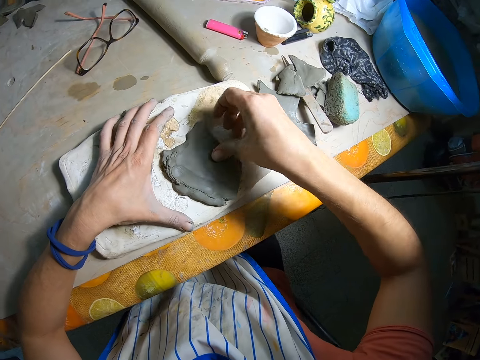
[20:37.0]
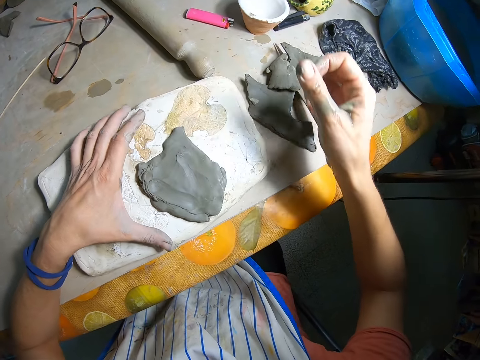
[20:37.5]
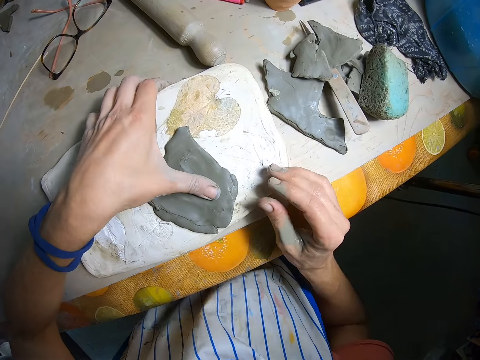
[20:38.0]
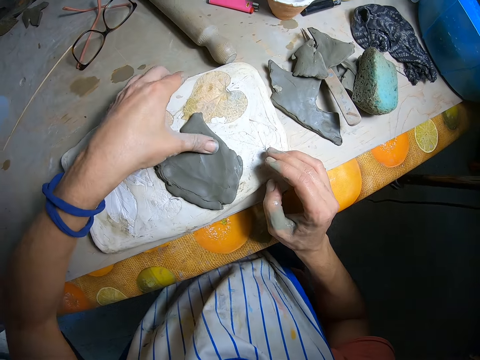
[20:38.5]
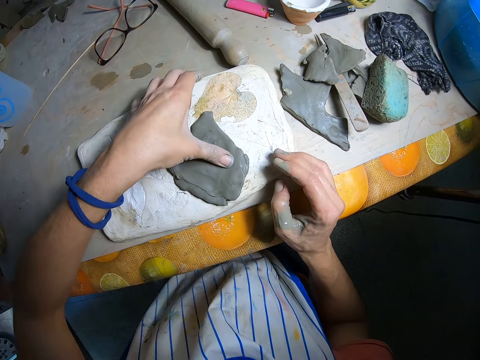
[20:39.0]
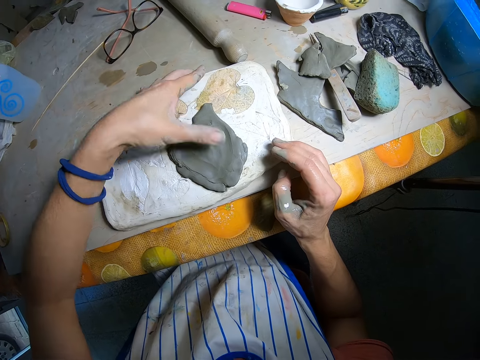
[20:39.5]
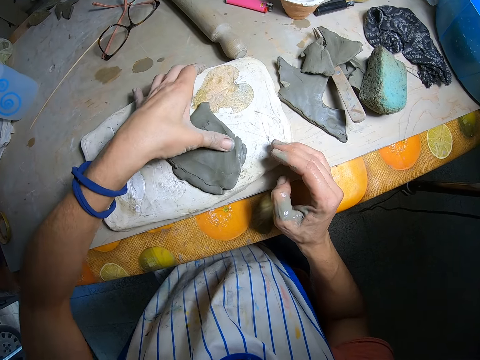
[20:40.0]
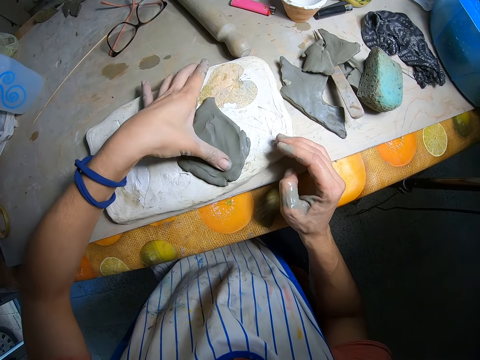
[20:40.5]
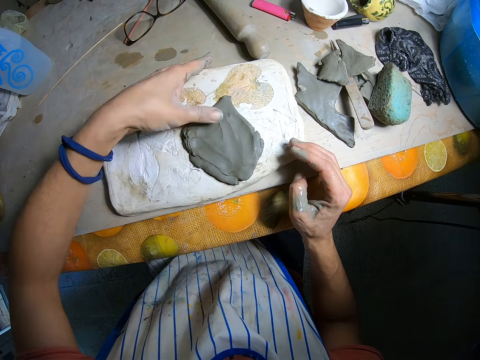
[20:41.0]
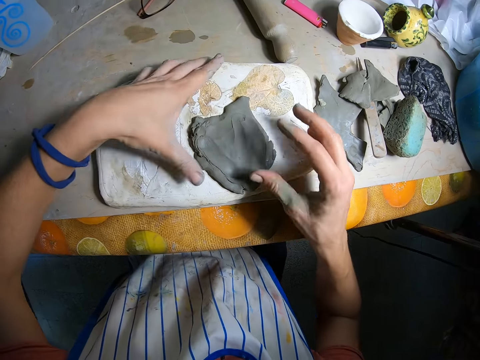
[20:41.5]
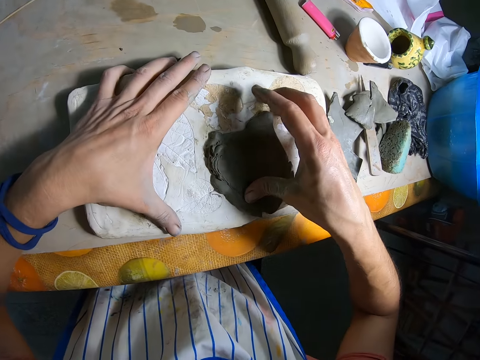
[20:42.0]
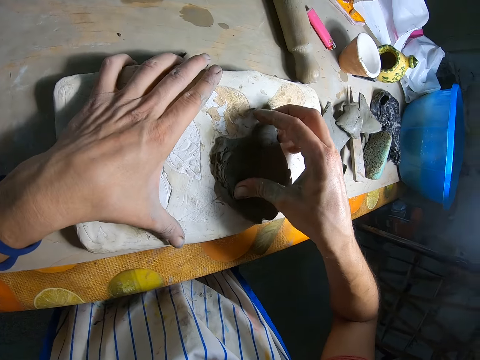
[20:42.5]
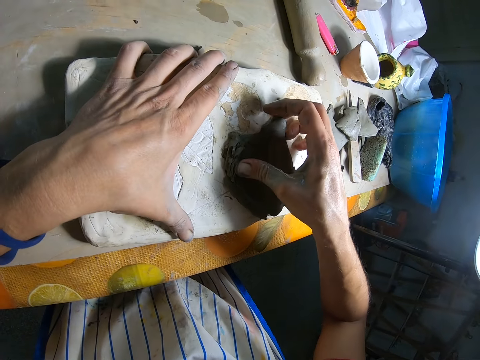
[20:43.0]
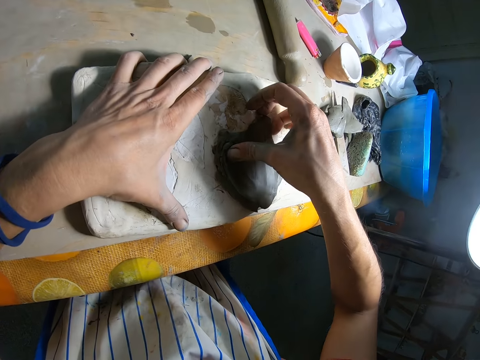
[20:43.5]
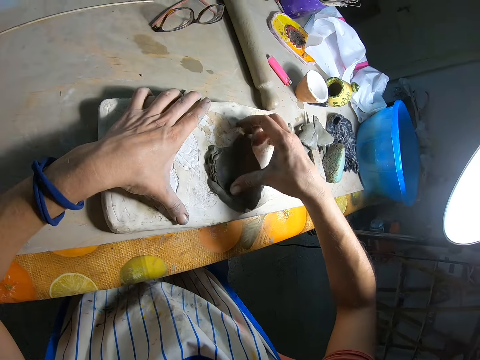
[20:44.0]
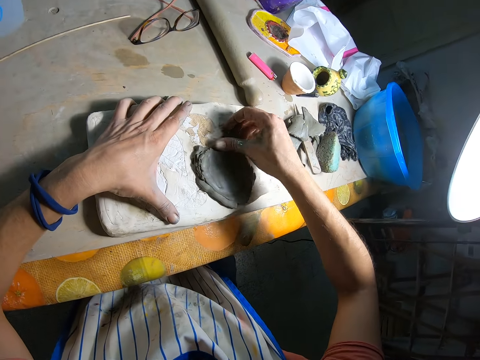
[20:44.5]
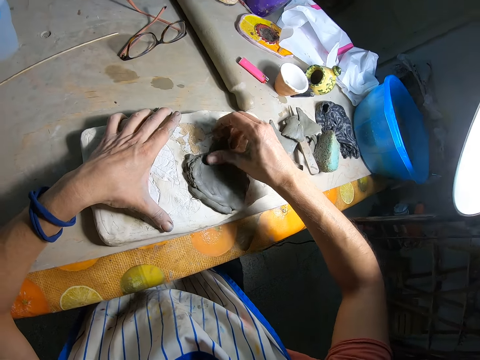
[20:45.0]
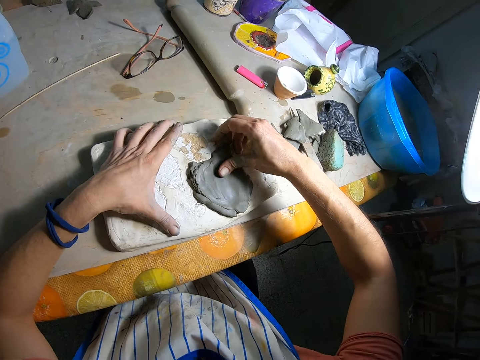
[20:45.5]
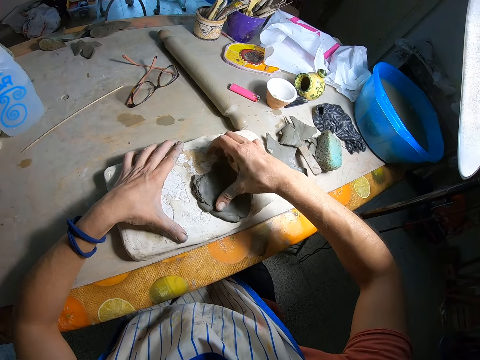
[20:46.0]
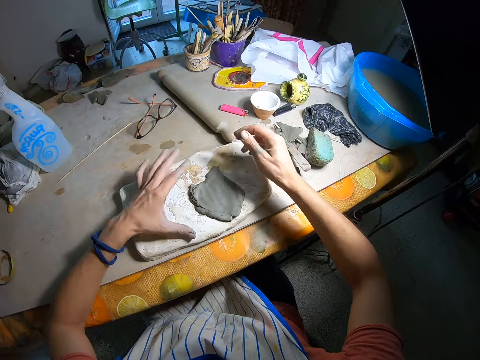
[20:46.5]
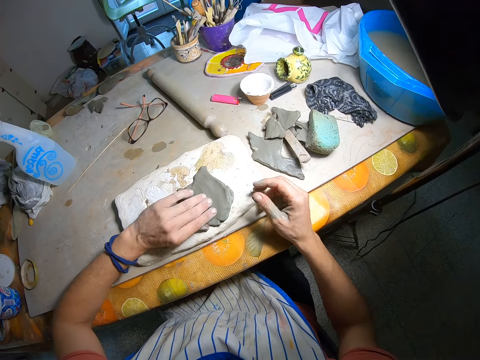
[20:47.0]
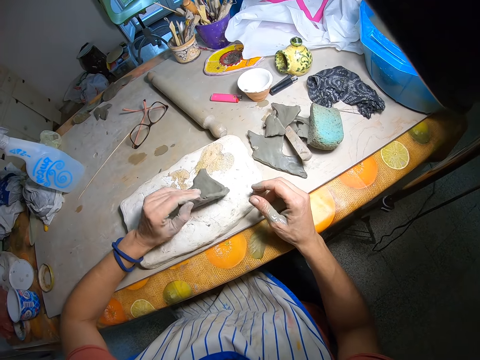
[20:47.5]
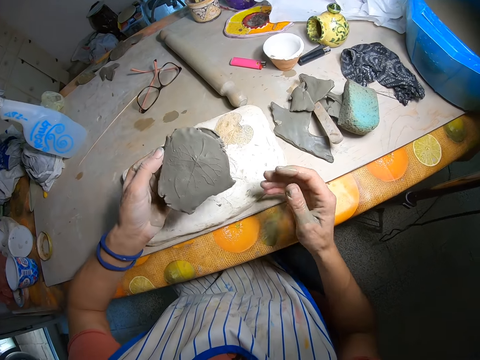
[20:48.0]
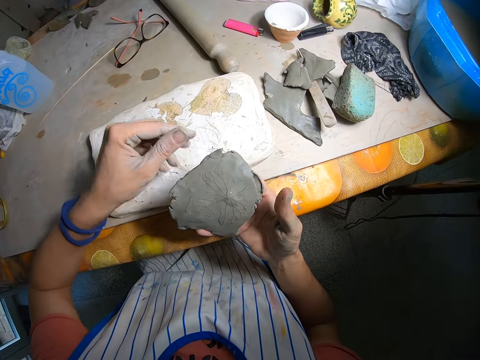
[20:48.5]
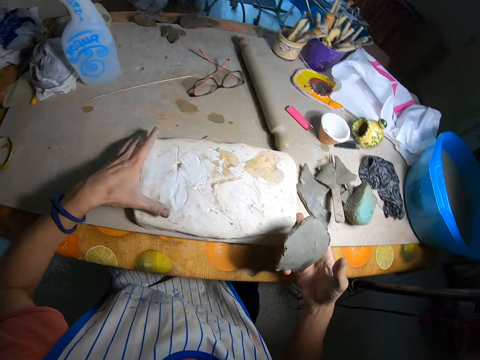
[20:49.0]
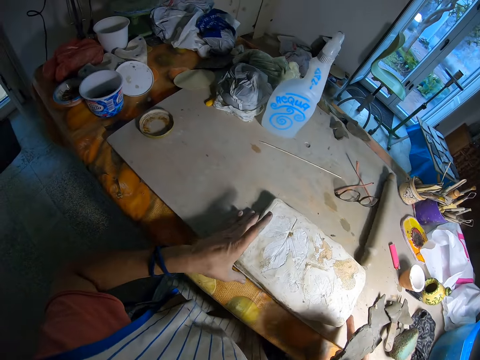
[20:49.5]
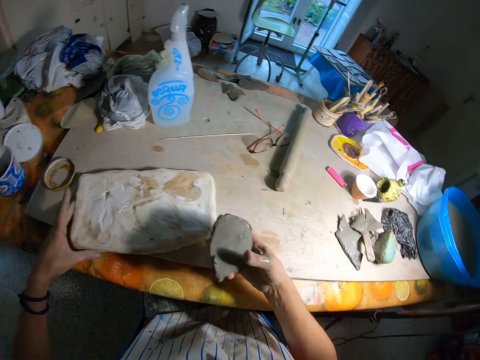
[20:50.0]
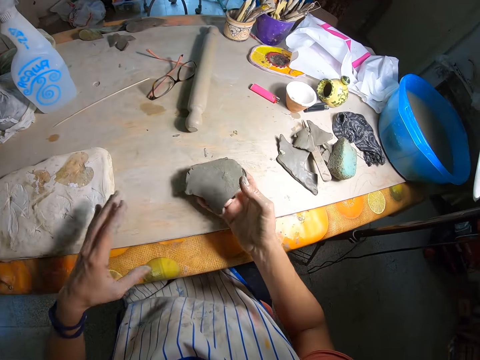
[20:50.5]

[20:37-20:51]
The camera wearer lifts the clay mold from the wooden slab with his left hand. He passes the clay mold to his right hand. He moves back the wooden slab on the table with his hands.

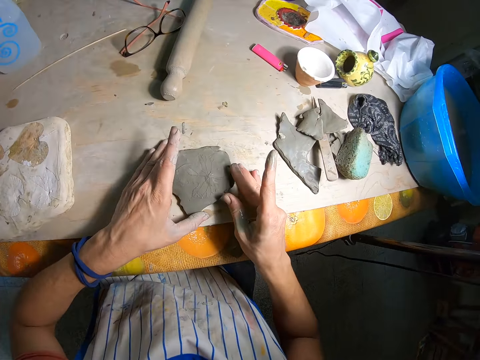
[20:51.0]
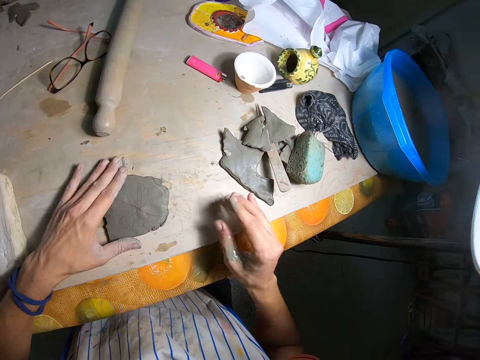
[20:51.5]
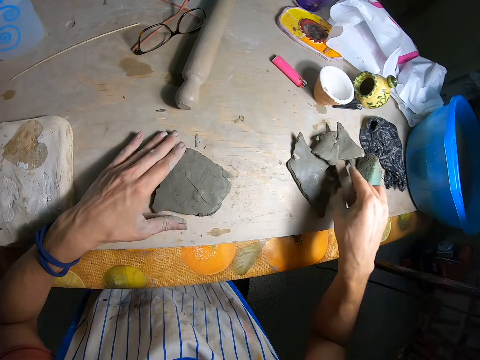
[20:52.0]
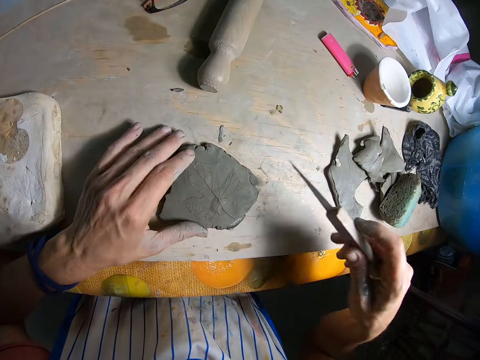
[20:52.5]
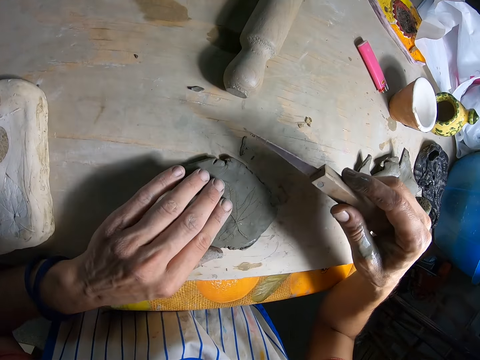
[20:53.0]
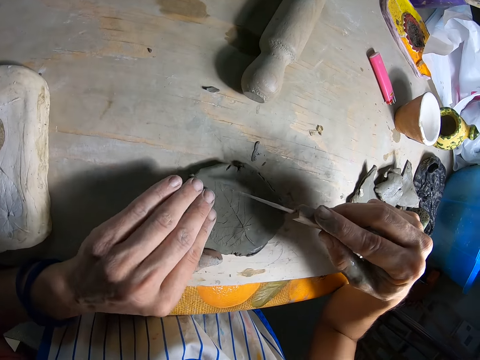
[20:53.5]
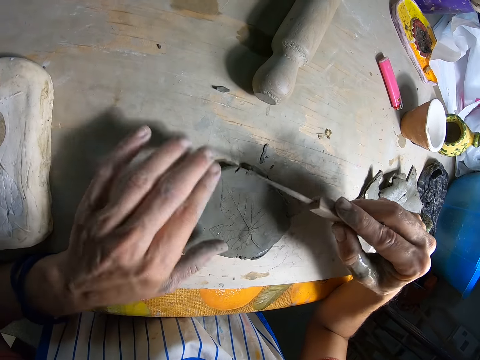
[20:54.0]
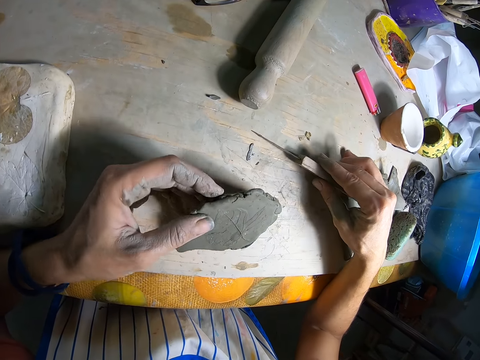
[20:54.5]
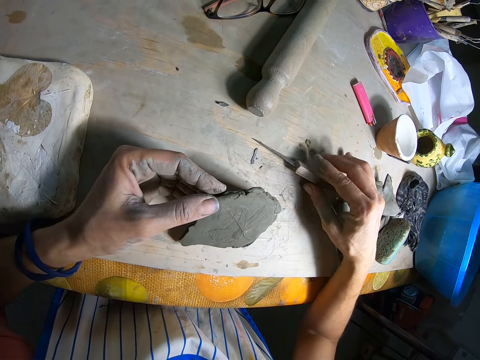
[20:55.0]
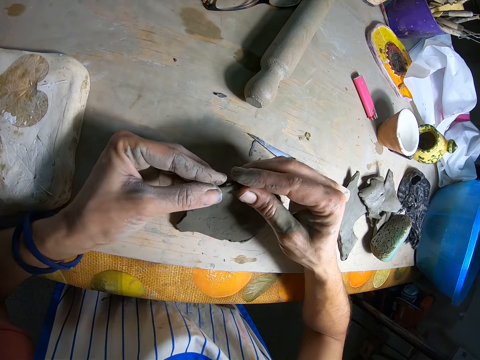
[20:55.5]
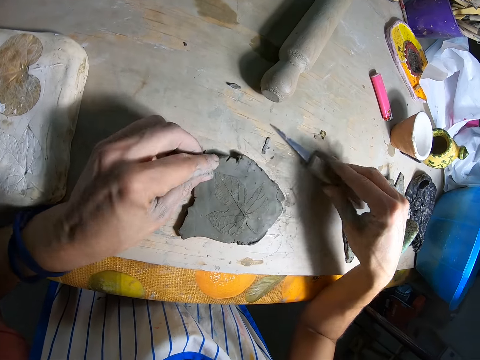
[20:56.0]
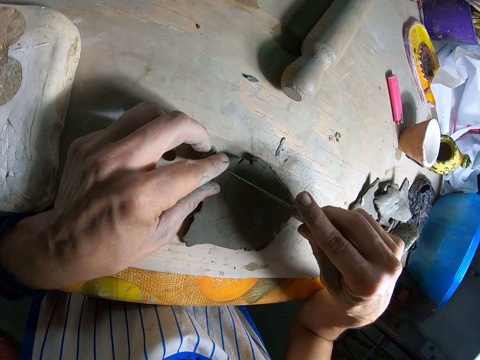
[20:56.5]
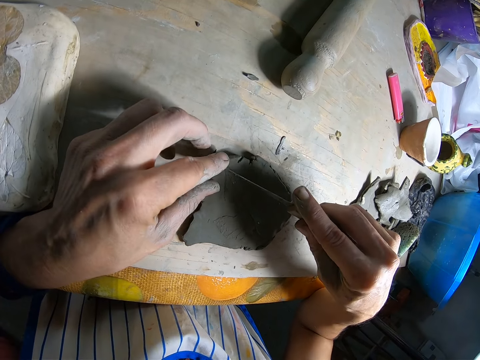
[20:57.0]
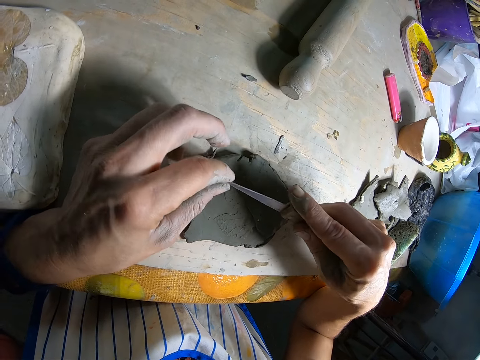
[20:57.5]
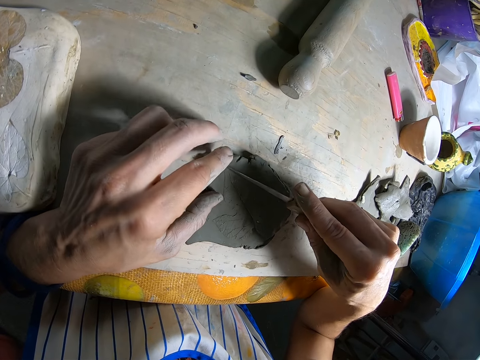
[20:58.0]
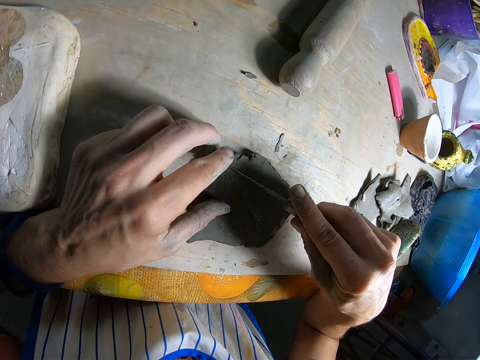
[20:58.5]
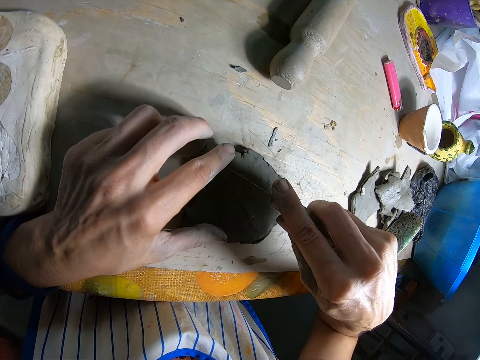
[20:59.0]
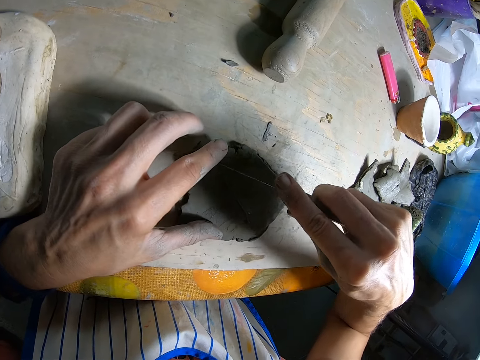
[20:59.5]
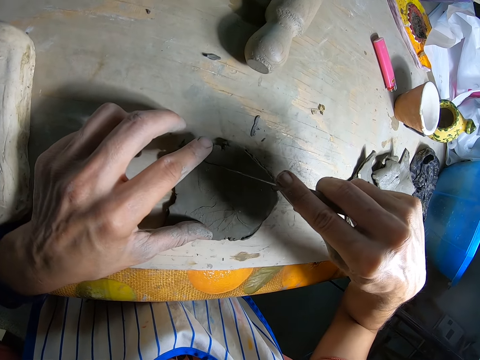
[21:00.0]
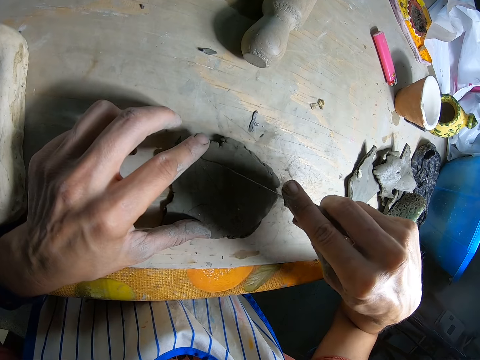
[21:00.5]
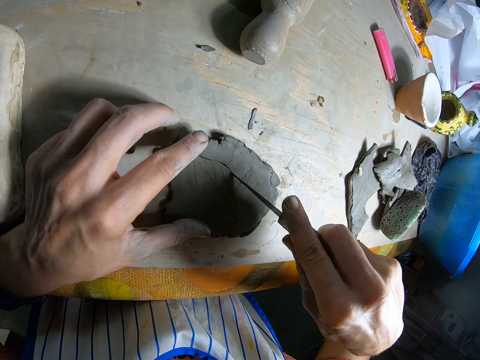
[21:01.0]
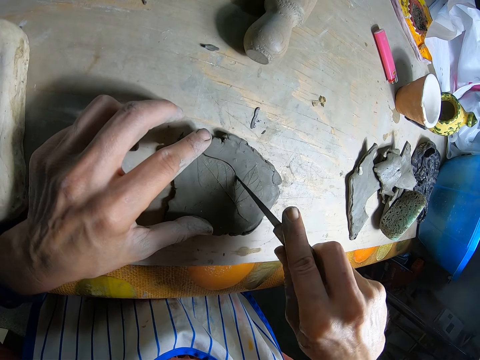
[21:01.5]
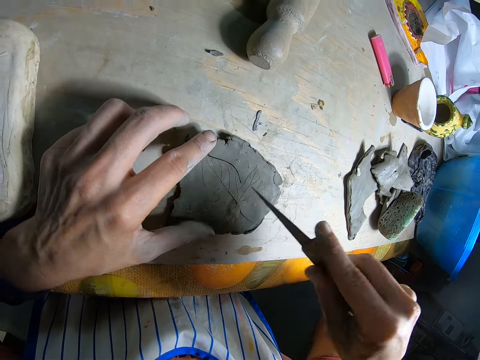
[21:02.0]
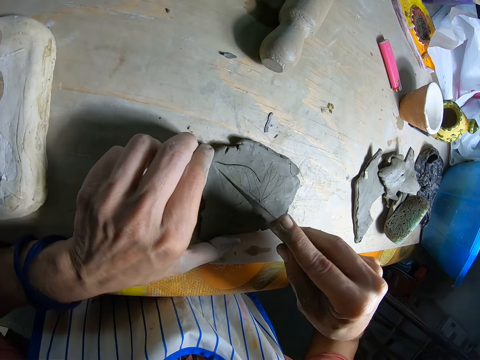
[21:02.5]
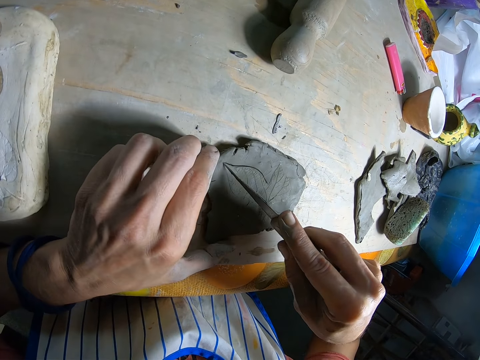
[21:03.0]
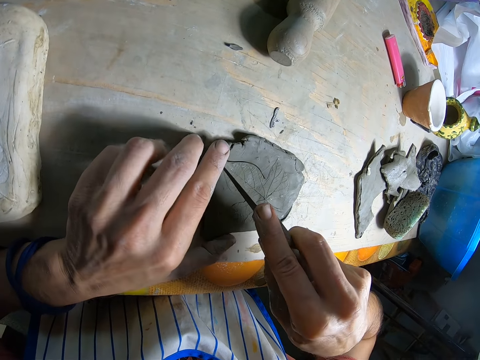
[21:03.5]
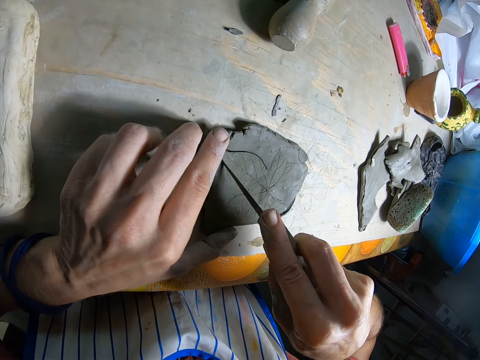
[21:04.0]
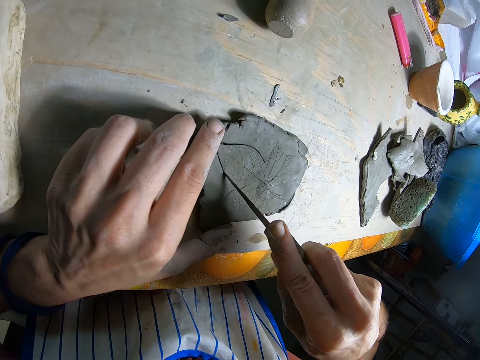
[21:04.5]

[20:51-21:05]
The camera wearer drops the clay mold on the table with his right hand. He holds the side of the clay mold with his left hand. He picks up a mold knife from the table with his right hand. He lifts the clay mold from the table with his left hand. He drops the mold knife on the table with his right hand. He holds the edge of the clay mold with his left hand. He picks up the mold knife from the table with his right hand. He cuts out a leaf-like shape from the clay mold with the mold knife in his right hand. He draws on the molding material.
